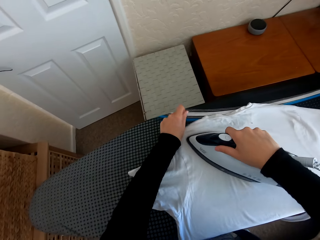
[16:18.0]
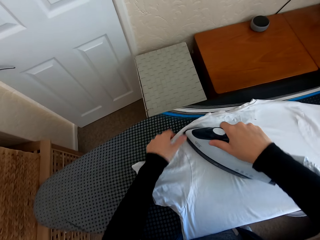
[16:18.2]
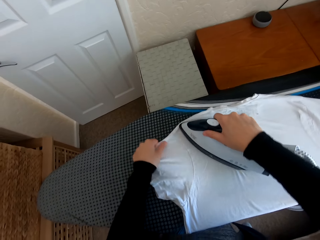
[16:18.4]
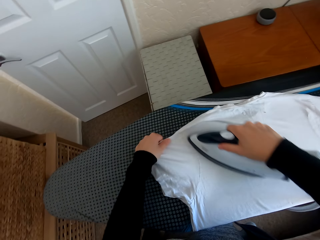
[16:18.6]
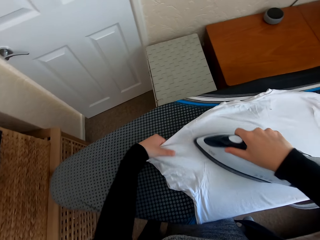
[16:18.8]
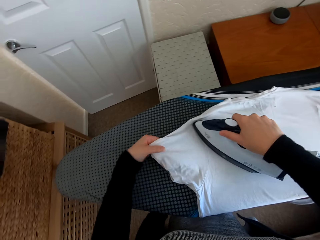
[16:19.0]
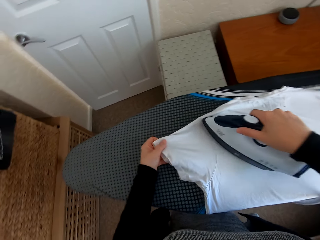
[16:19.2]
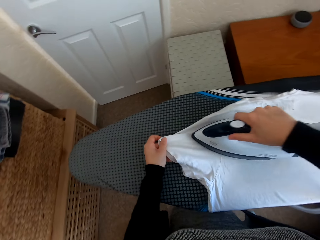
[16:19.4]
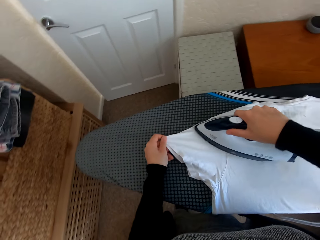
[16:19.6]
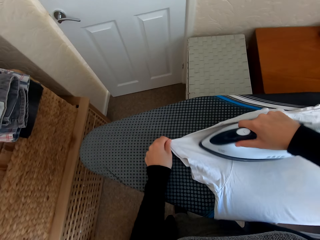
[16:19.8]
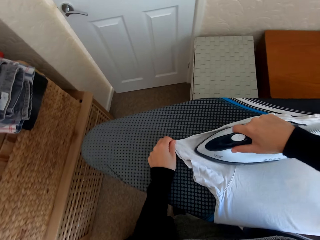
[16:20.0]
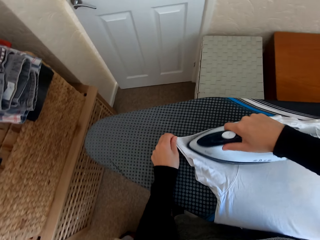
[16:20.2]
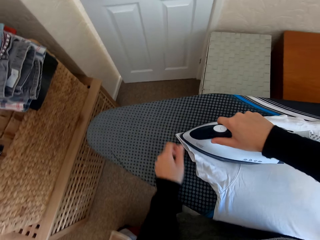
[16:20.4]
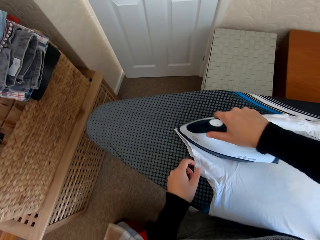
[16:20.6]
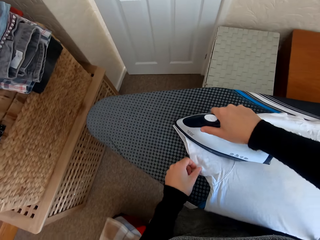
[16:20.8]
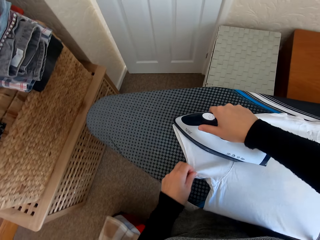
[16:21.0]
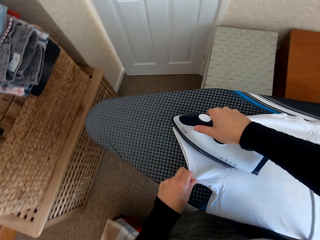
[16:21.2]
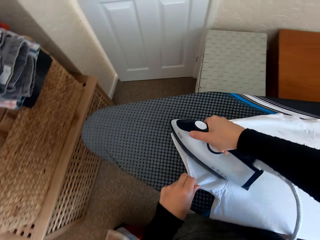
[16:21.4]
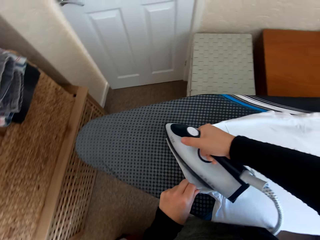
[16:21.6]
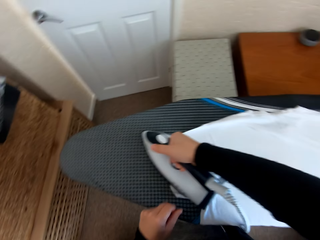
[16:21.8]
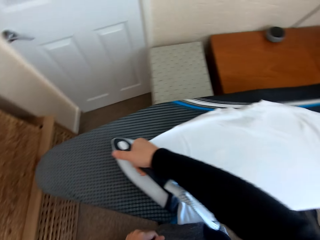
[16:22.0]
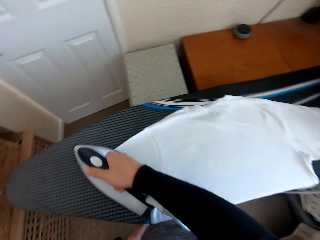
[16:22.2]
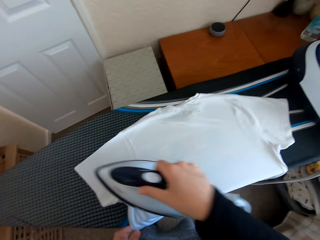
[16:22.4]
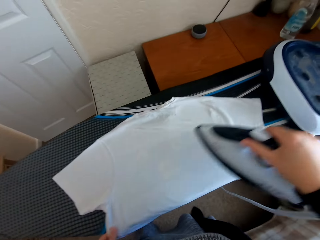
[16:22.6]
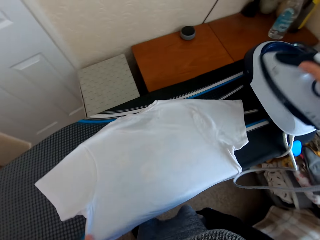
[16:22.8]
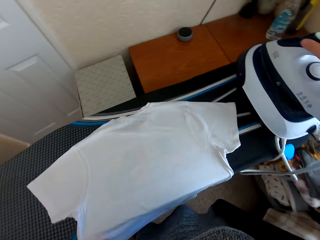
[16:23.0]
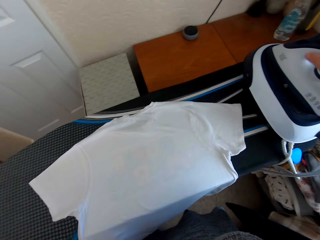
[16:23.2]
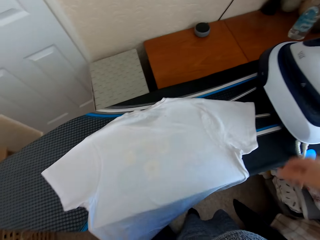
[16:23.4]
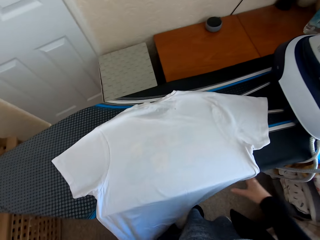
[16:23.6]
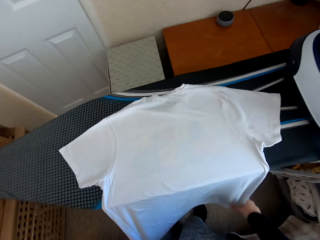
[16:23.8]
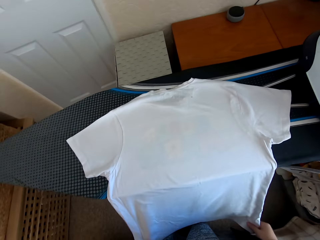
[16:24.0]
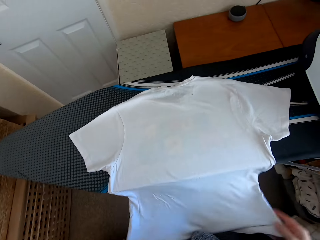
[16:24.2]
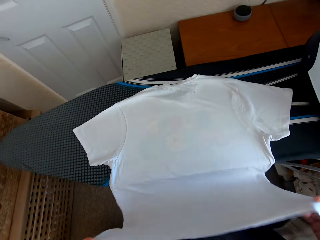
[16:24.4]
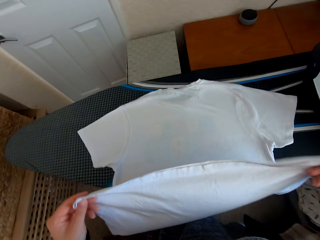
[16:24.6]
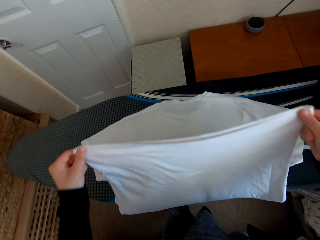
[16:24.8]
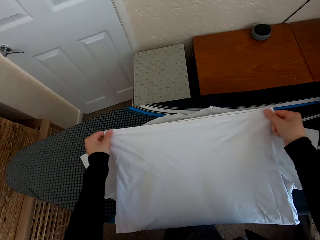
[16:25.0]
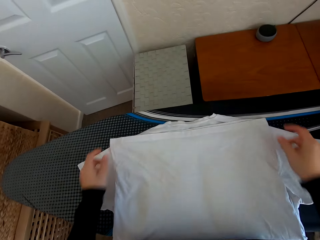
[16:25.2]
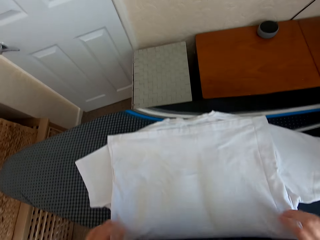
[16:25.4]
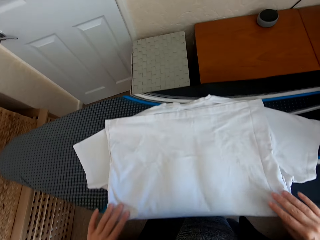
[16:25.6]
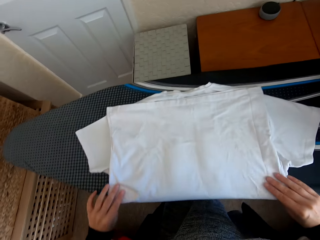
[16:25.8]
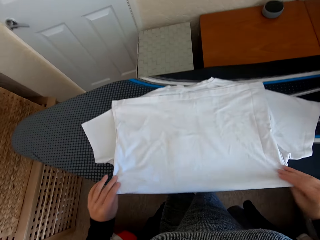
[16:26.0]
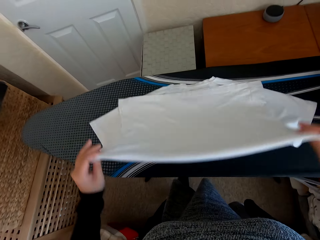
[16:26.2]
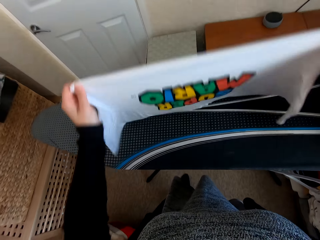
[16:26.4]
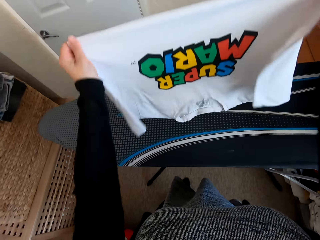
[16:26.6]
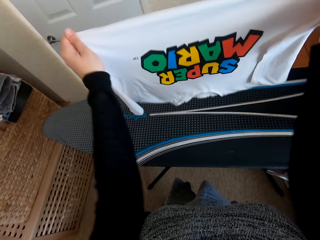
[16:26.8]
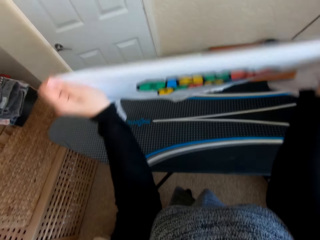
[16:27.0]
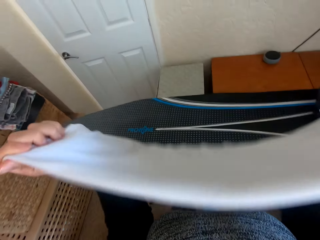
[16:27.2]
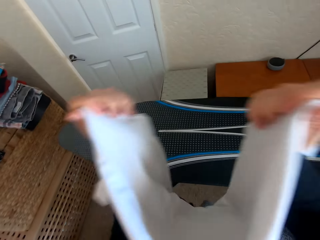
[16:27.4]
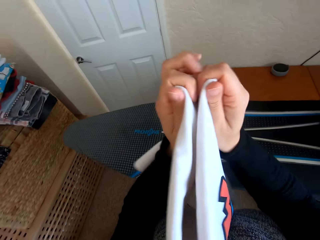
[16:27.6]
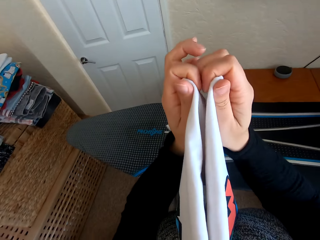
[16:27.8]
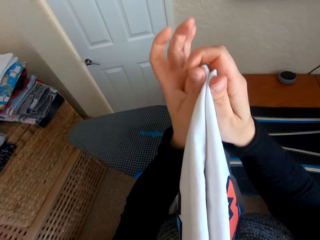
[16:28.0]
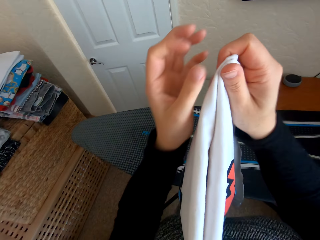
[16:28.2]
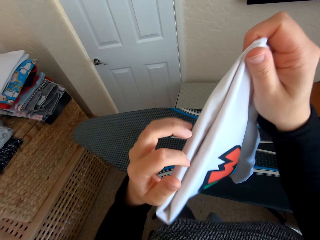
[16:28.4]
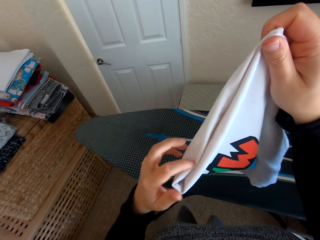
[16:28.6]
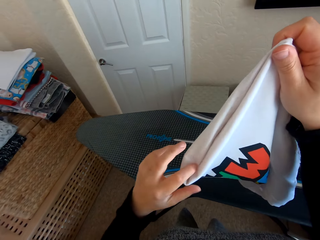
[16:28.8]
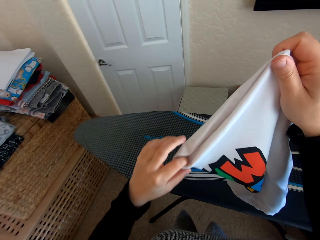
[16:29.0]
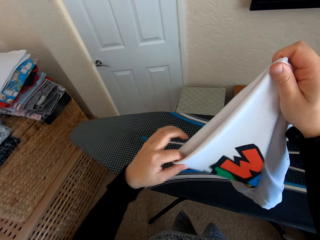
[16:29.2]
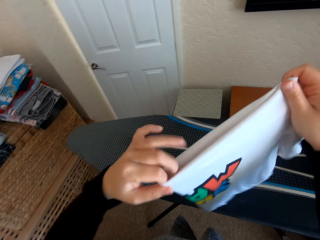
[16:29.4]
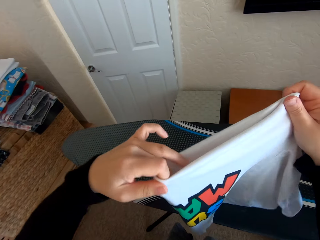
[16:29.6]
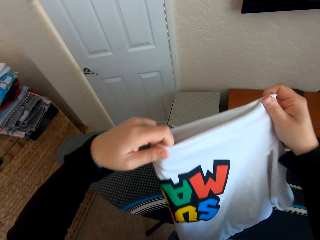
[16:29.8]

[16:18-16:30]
The camera wearer puts the iron box on the Brabantia iron board hanger. They fold the t-shirt.

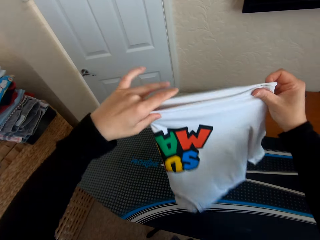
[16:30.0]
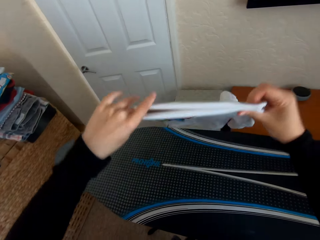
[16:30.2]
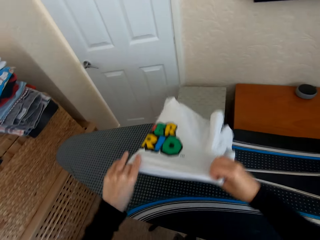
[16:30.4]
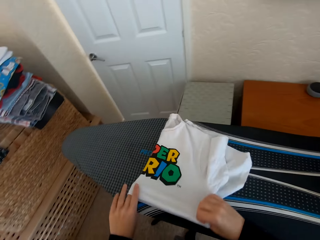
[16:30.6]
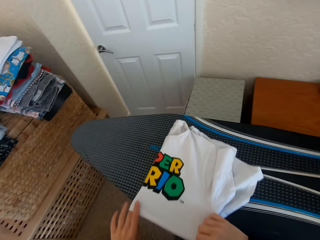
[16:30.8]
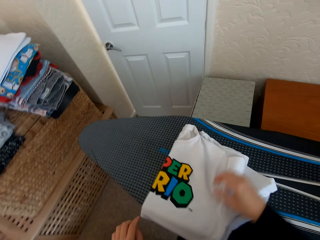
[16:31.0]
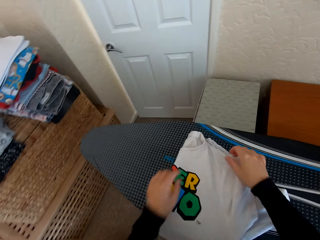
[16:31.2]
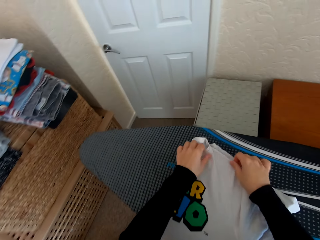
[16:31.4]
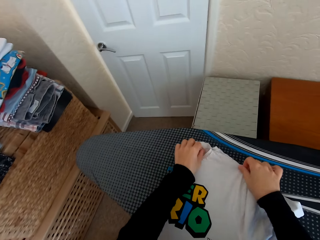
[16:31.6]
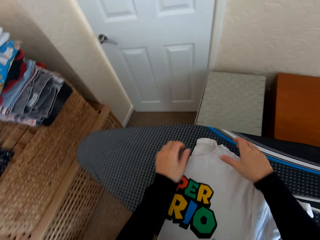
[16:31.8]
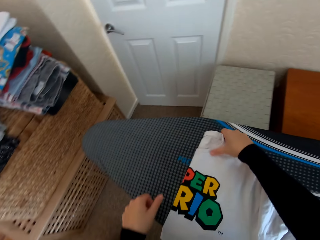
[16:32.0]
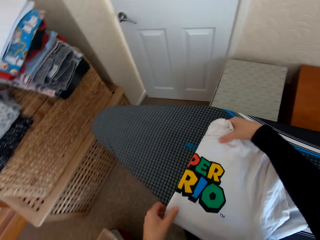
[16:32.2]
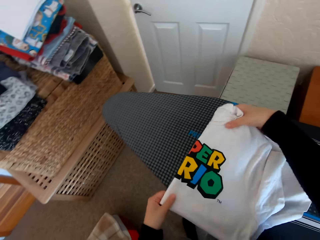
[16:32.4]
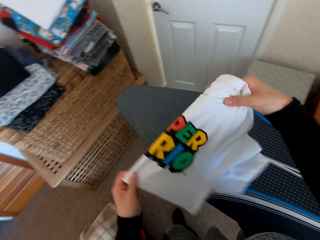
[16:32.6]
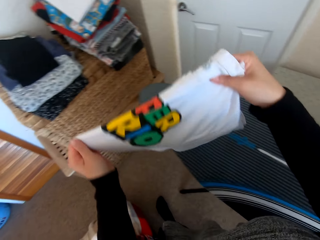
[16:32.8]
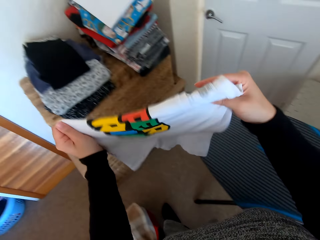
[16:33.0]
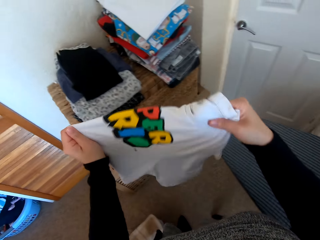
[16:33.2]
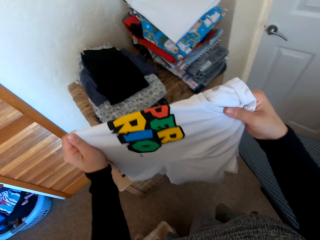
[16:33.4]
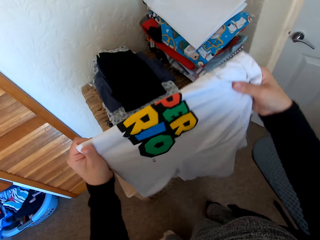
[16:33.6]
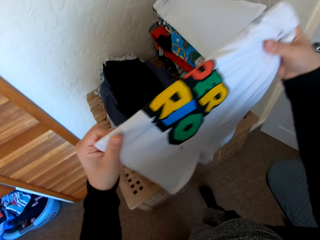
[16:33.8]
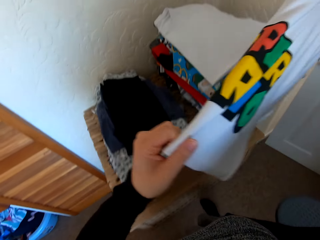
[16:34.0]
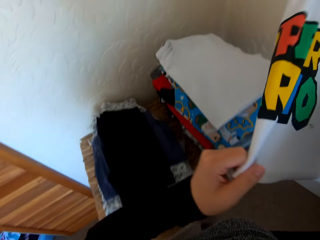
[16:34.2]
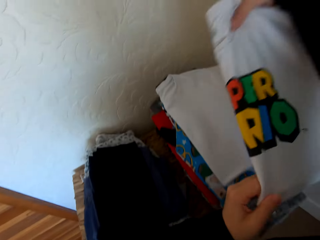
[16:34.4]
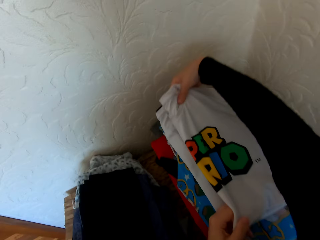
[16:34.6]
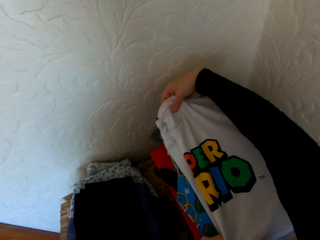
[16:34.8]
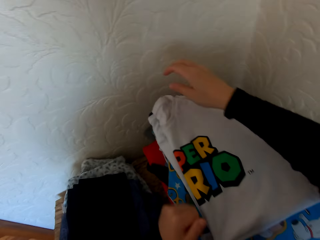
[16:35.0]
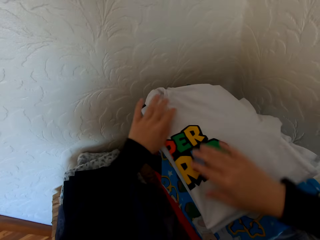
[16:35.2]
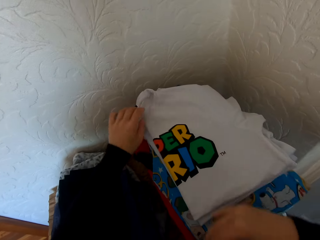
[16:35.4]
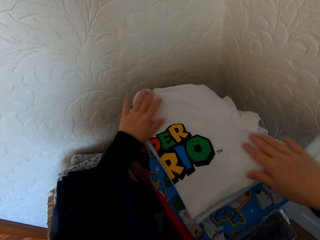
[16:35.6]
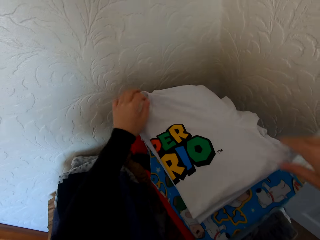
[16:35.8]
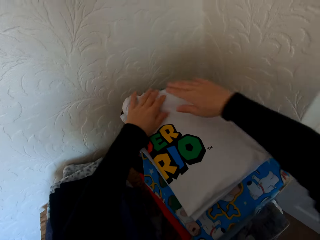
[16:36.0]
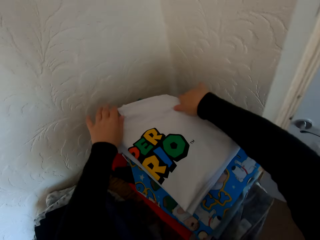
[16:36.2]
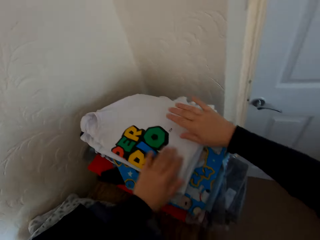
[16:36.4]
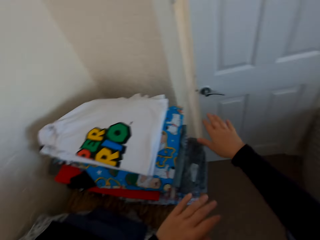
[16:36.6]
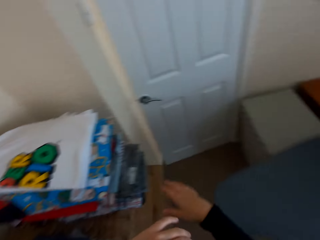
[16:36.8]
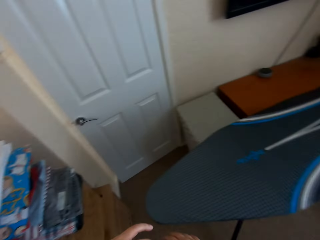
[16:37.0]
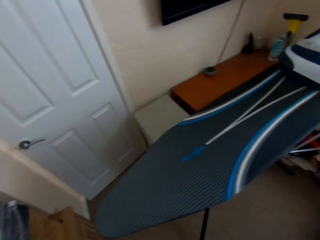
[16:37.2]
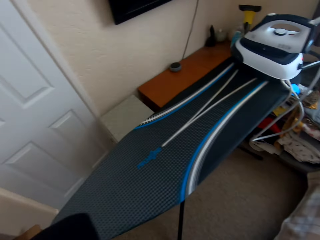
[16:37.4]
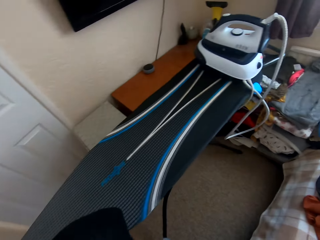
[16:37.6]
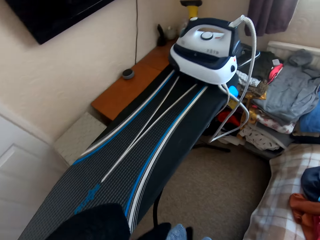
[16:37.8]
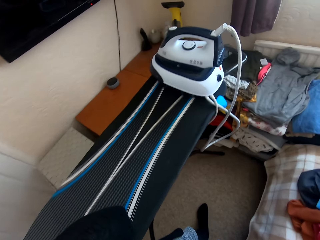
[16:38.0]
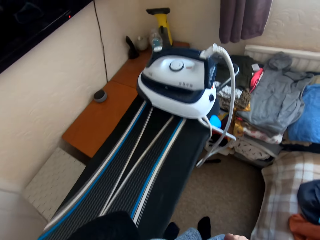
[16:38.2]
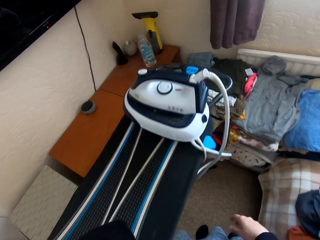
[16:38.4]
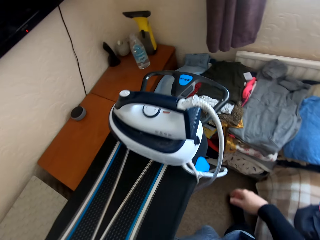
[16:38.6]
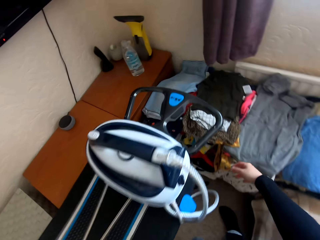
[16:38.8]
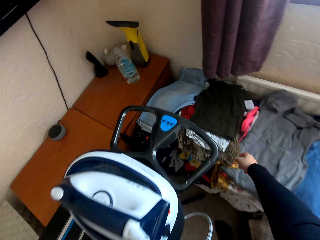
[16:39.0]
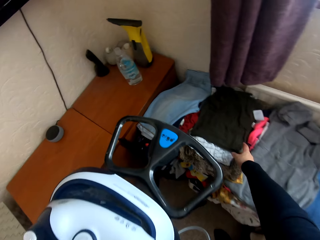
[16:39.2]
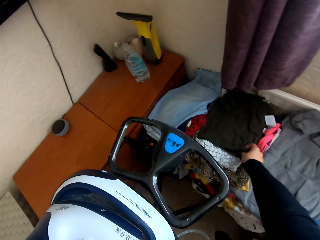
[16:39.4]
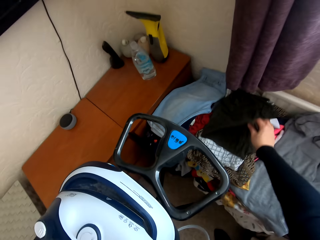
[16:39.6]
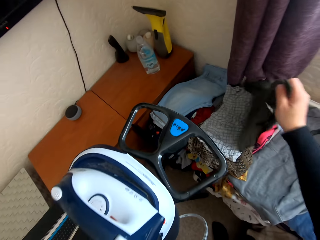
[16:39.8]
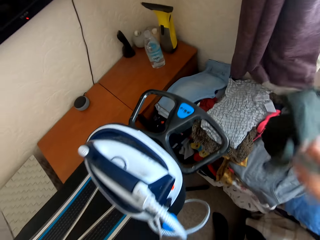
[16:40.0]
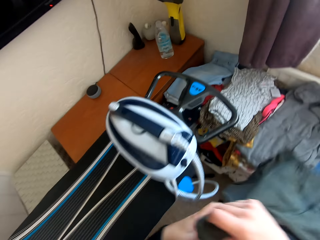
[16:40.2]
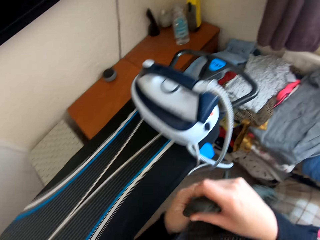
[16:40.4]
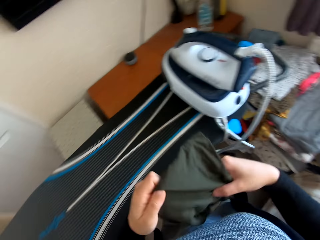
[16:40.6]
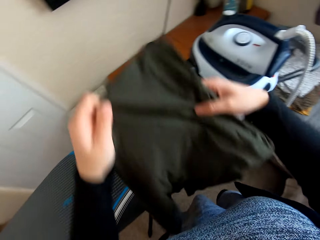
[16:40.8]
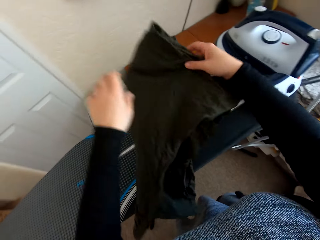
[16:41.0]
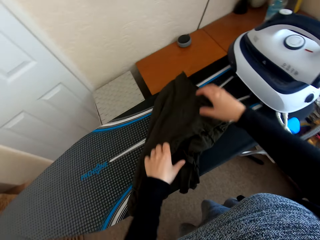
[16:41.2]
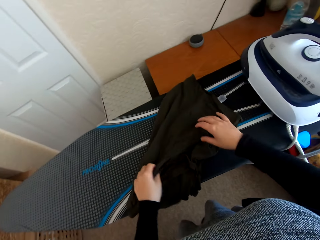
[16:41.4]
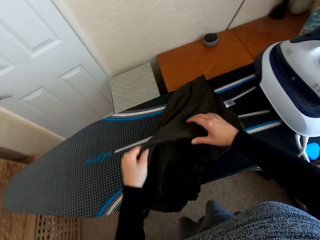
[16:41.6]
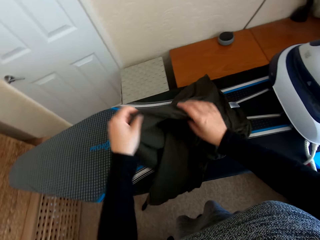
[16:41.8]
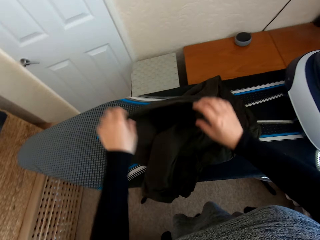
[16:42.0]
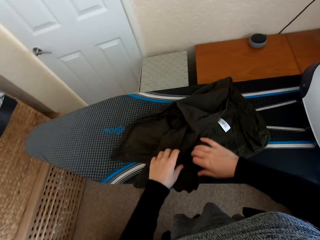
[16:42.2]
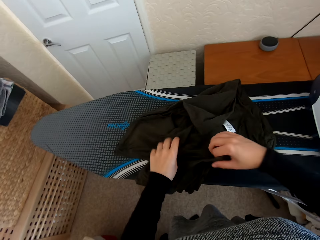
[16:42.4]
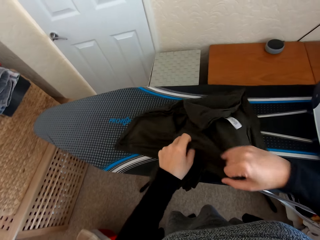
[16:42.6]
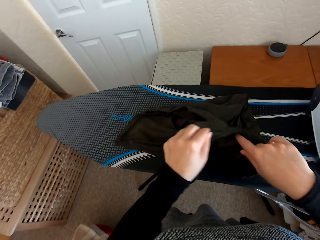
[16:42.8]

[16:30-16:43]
The camera wearer places the t-shirt or cloth on the table. They walk in the house. They pick the folded t-shirt from the table. They put the cloth on the iron board.
